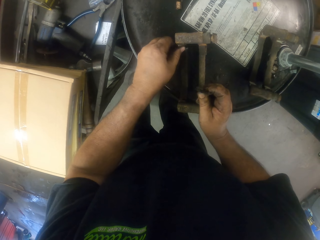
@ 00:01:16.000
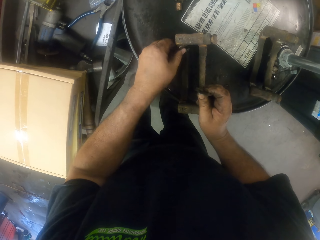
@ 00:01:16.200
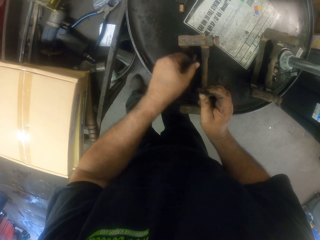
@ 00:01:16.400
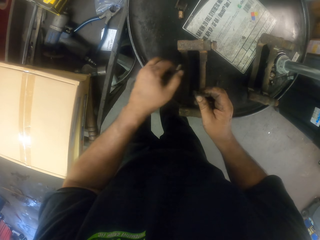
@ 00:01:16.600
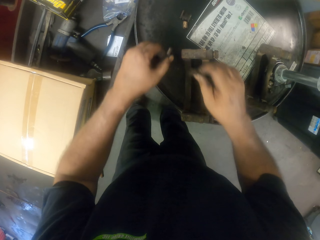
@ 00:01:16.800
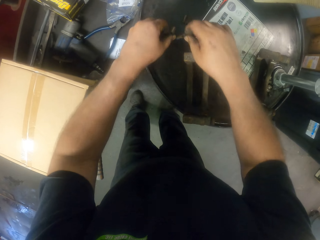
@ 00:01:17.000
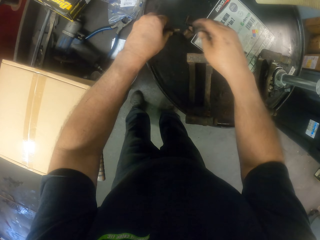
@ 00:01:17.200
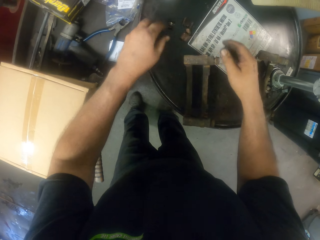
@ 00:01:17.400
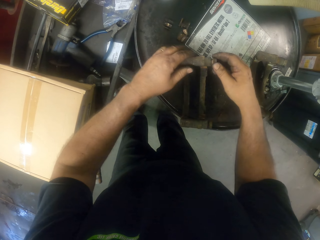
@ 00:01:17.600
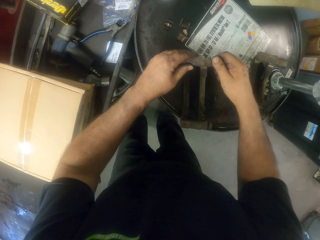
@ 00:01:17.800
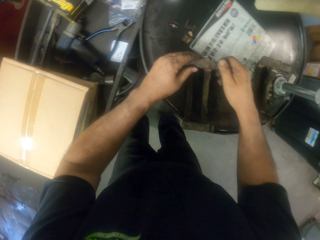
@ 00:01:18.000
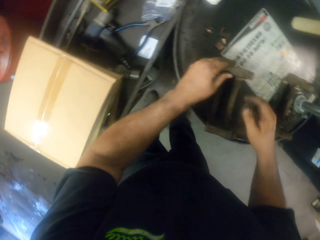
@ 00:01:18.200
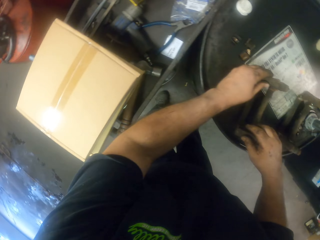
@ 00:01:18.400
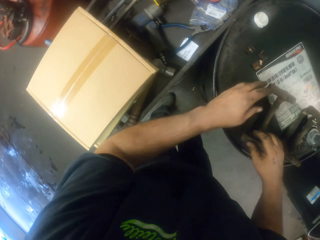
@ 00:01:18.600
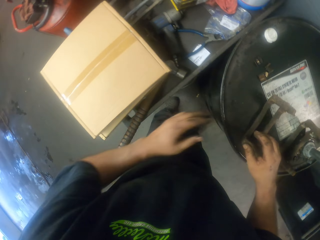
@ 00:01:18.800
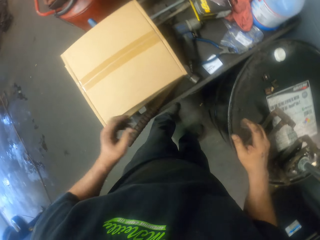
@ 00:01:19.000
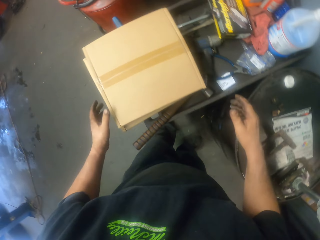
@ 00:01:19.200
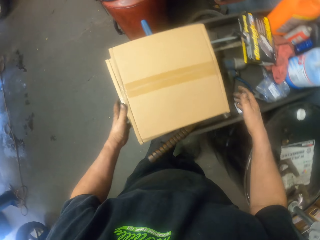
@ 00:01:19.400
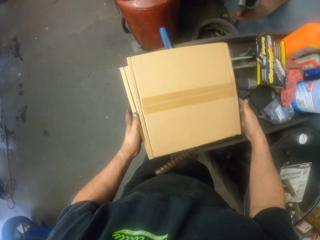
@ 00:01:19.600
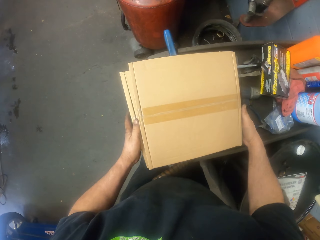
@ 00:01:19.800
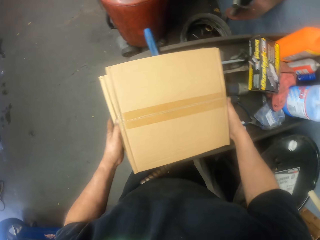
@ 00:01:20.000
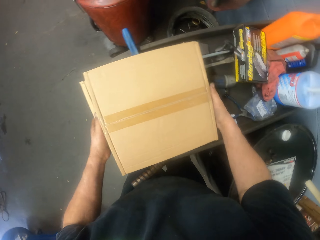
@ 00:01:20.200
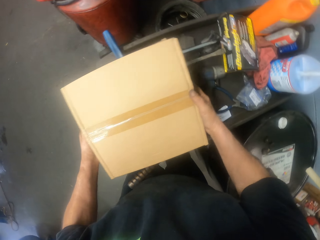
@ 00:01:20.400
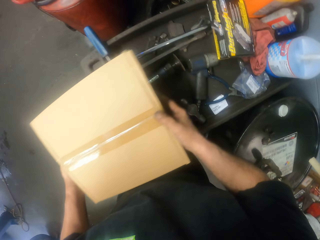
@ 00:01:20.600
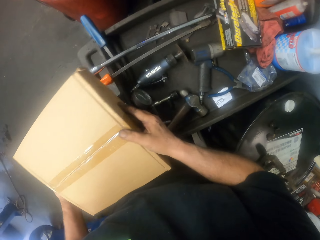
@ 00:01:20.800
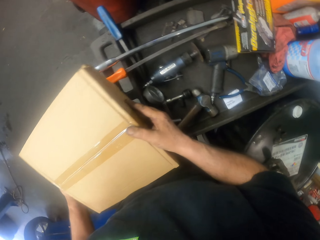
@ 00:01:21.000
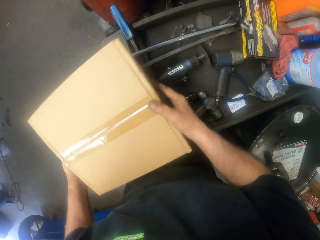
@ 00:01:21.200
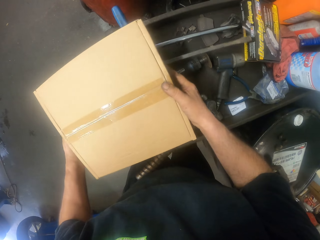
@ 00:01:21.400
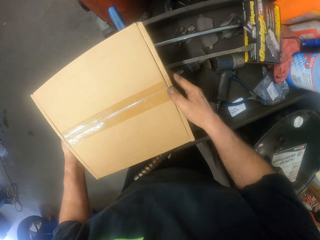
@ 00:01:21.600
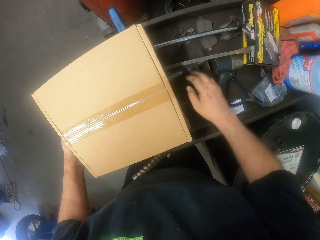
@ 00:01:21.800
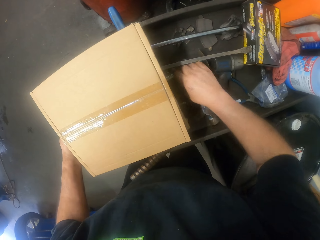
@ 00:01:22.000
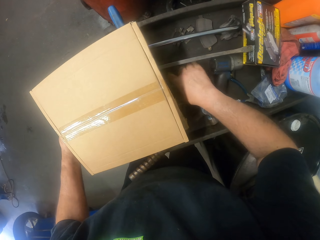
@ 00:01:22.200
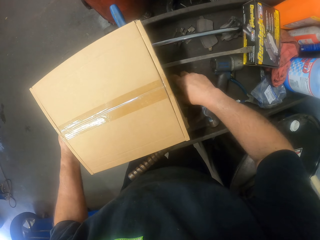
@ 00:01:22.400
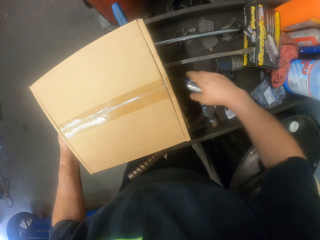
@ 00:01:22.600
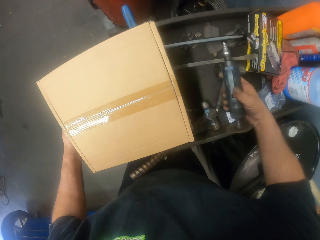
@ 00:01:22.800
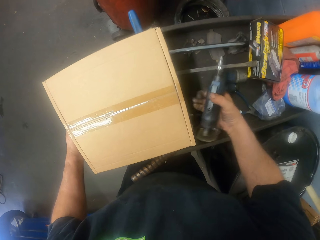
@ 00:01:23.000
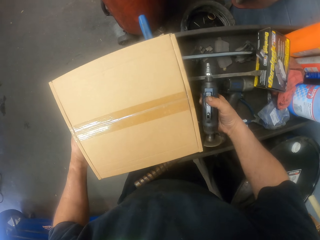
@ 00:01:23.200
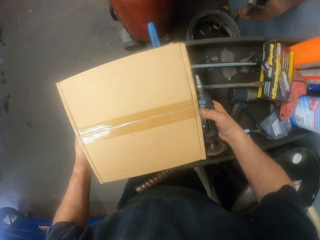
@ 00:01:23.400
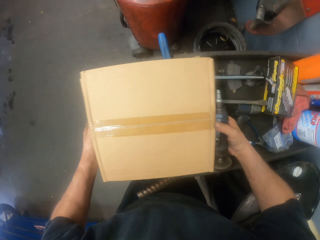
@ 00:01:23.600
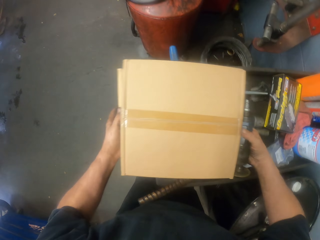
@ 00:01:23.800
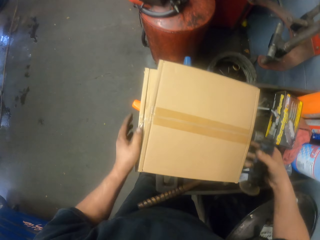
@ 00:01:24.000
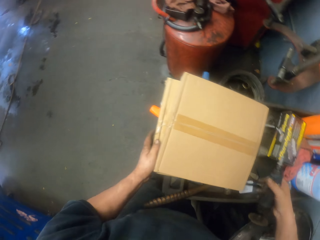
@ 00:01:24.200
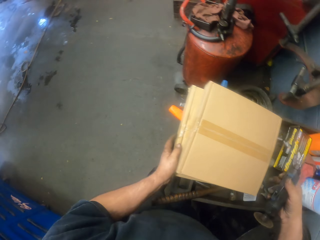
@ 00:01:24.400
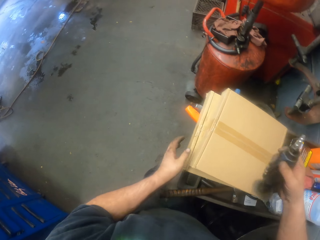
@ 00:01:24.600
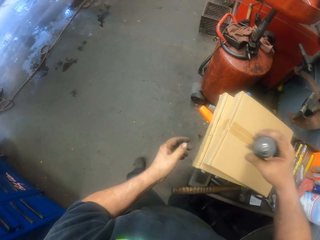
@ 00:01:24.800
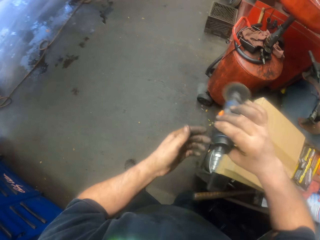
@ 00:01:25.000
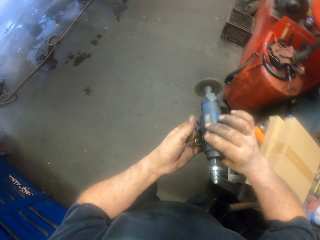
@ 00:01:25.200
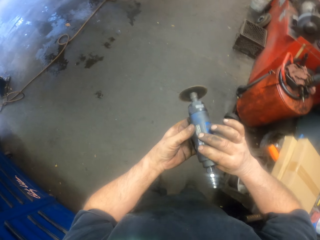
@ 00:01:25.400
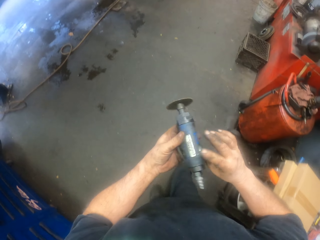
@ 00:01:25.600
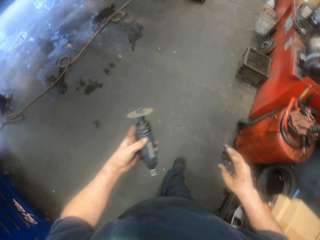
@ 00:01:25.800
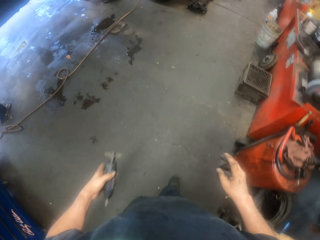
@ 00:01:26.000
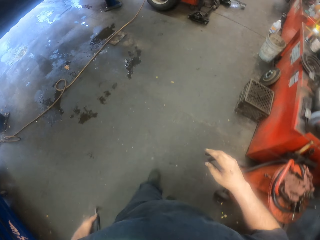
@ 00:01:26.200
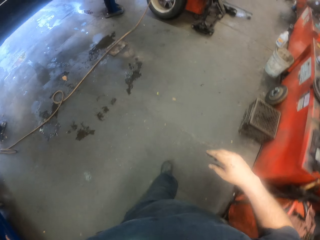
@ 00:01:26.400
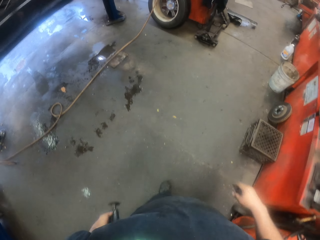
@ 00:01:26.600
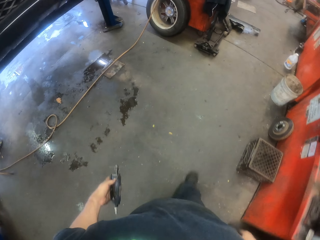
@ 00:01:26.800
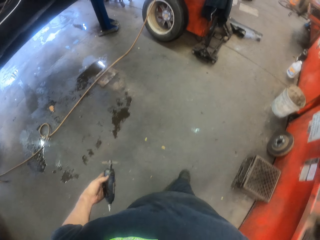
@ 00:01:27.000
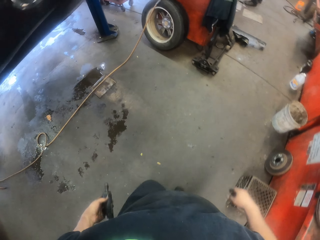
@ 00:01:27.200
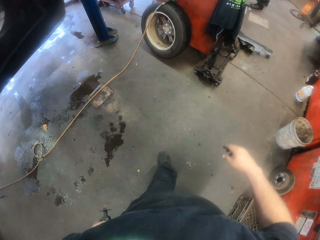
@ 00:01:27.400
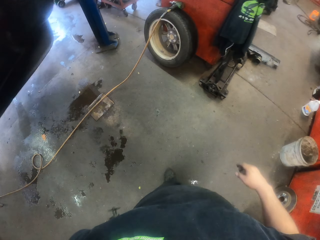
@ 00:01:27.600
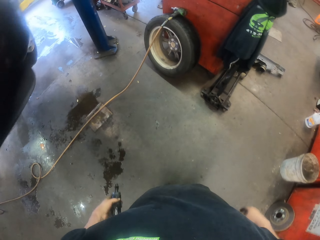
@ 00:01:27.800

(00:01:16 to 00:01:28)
The camera wearer puts a nut aside. They loosen the nut. They move a box aside. They pick up a wooden board. They put the wooden board down. They pick up a steel cutter. They put the box aside. They walk to the power nut driver.

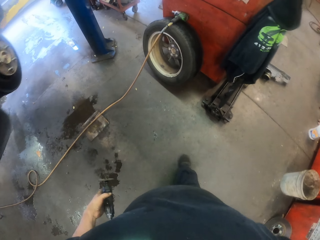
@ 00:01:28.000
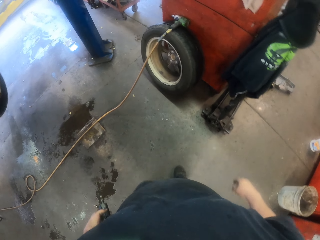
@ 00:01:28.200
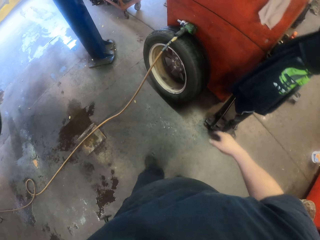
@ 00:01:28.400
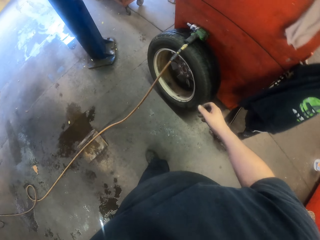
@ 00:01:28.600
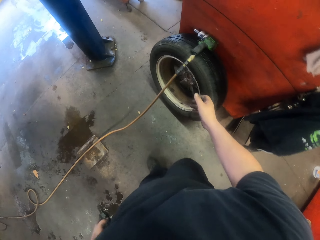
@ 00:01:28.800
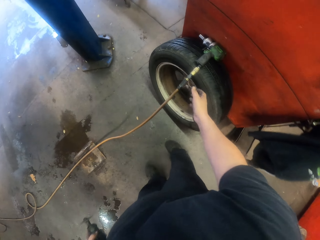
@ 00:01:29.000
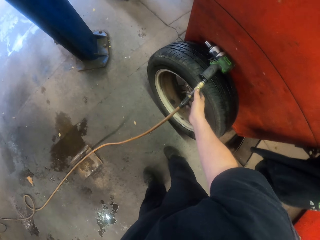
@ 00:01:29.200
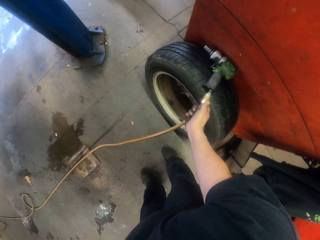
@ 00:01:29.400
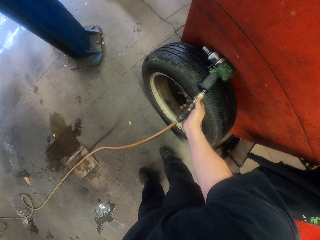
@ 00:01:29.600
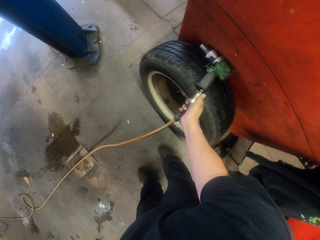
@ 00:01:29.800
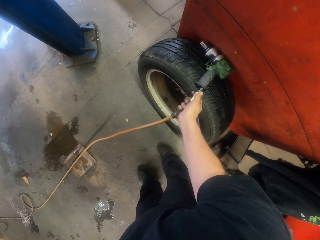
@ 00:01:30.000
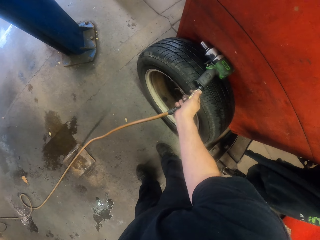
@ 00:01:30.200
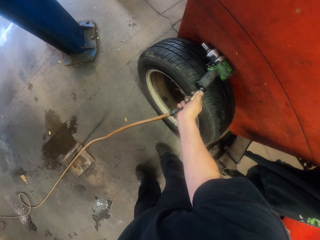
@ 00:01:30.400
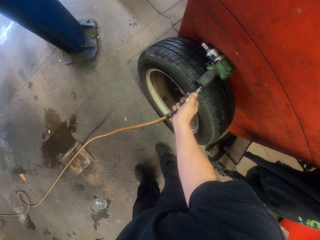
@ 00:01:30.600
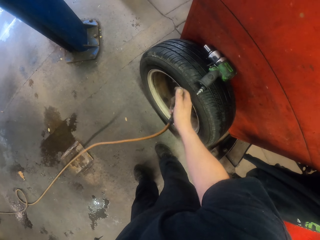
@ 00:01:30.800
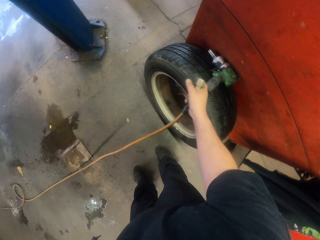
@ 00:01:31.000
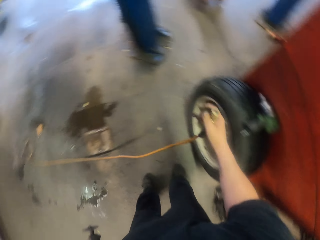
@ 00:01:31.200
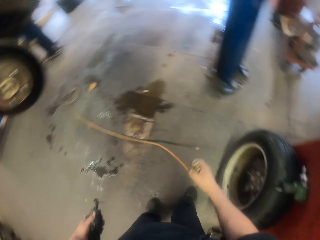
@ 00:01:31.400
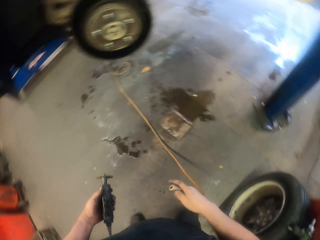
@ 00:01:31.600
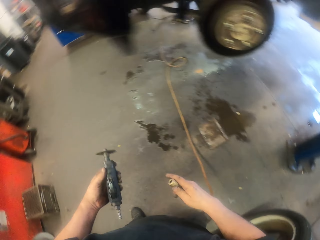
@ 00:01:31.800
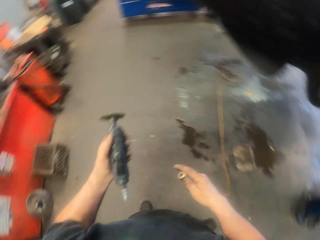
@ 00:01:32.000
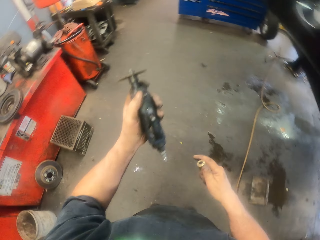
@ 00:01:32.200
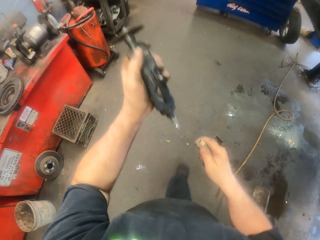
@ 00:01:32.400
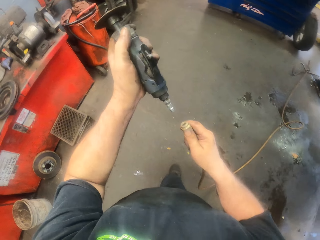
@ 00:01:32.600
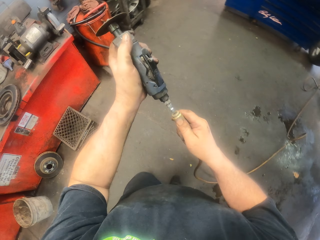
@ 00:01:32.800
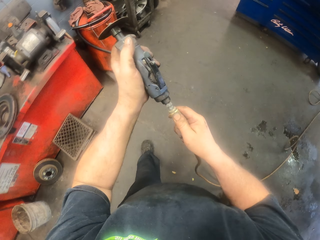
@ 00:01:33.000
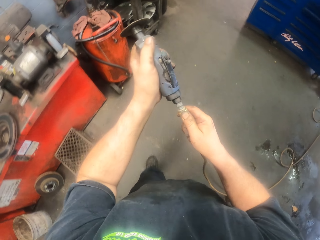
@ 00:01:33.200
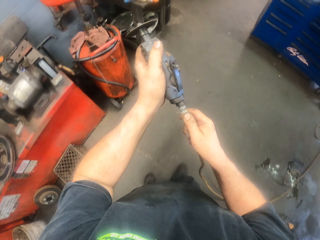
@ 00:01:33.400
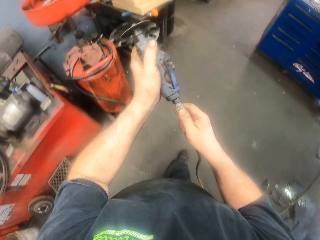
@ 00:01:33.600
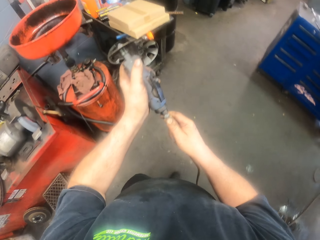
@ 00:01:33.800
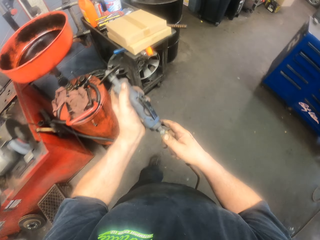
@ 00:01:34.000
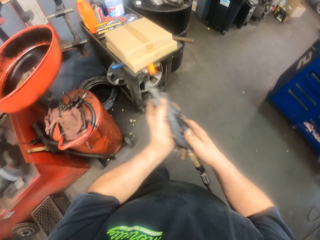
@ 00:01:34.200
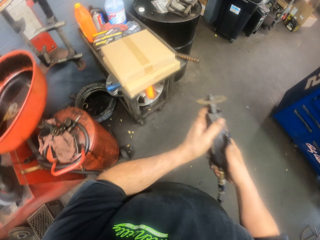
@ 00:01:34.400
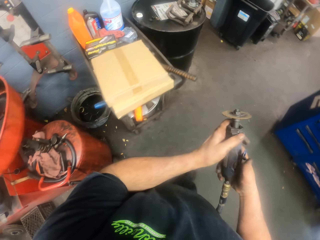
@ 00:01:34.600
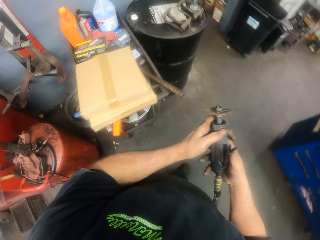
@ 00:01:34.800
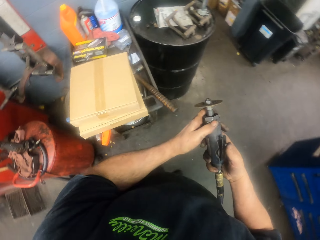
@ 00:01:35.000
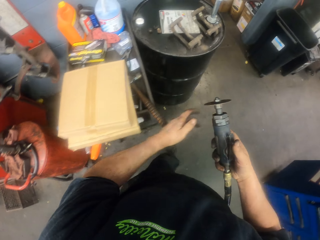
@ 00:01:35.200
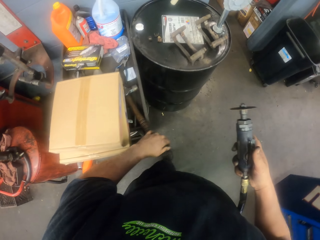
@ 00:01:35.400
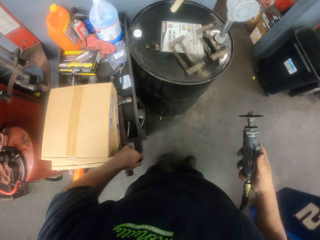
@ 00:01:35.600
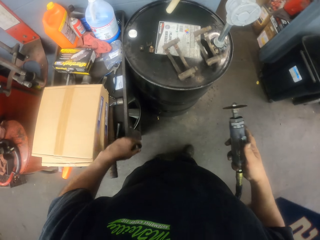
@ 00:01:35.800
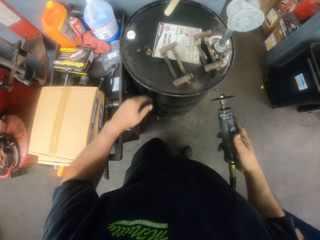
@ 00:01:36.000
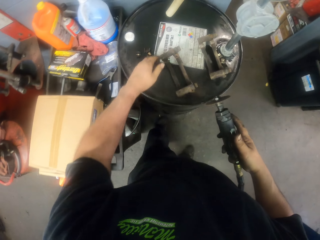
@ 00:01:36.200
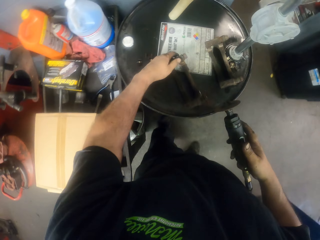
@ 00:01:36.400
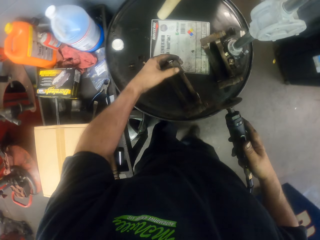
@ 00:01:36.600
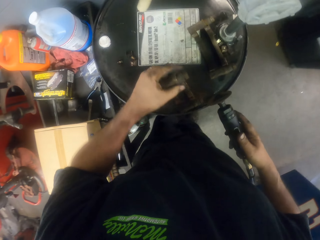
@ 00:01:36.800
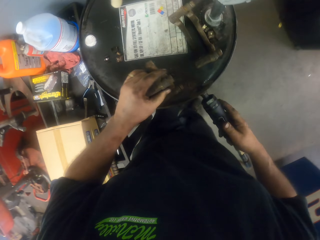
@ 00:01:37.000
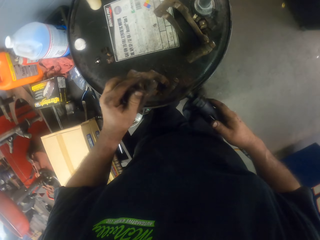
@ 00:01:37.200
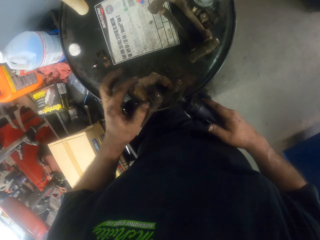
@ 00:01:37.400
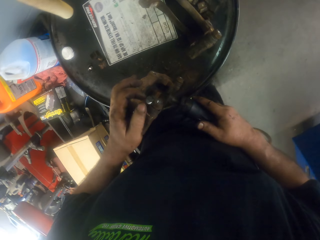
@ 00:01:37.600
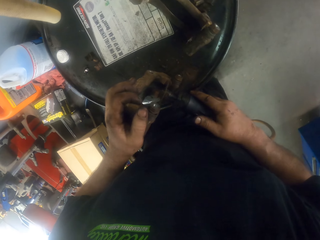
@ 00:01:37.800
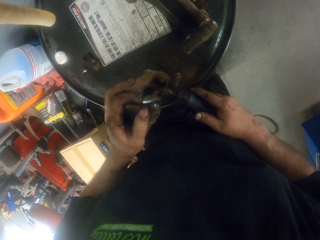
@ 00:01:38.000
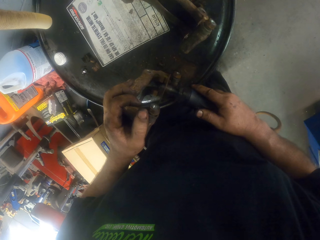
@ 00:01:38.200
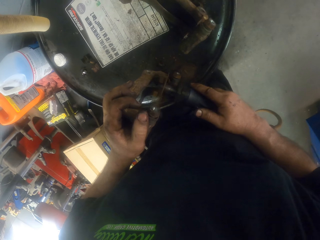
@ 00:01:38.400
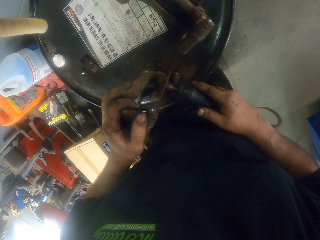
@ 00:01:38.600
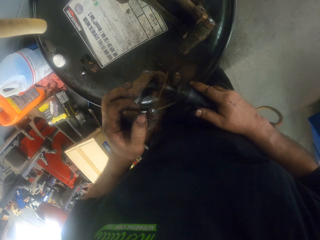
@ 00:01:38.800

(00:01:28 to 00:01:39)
The camera wearer removes the wire from the impact wrench. They connect the wire to the steel cutter. They move the metal aside. They pick up something. They cut an object.
